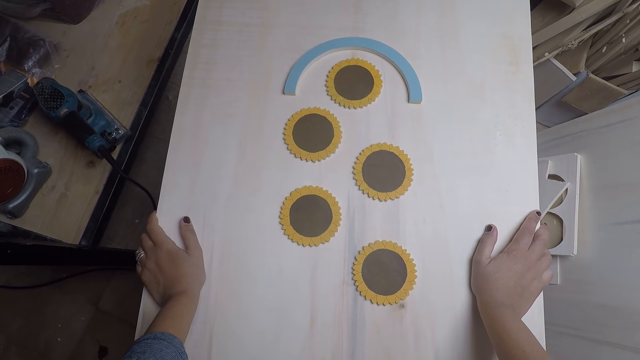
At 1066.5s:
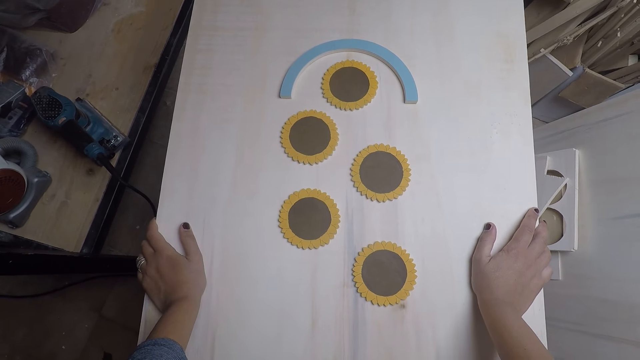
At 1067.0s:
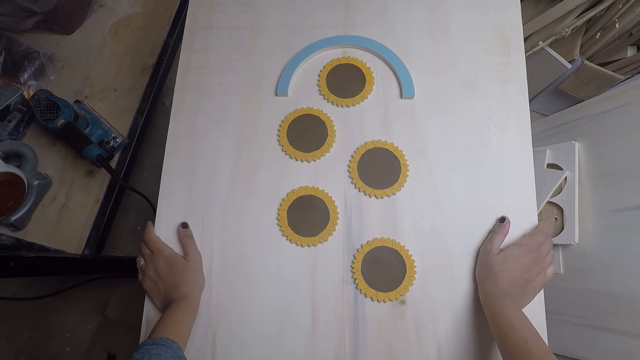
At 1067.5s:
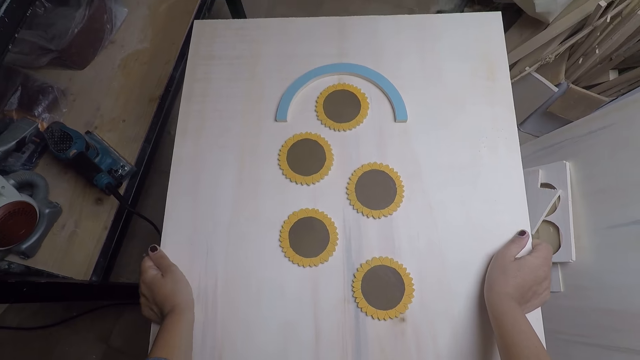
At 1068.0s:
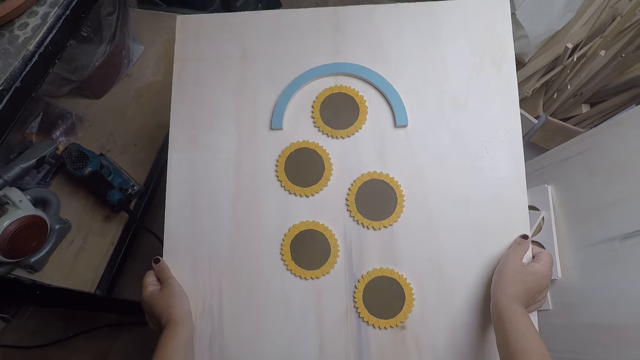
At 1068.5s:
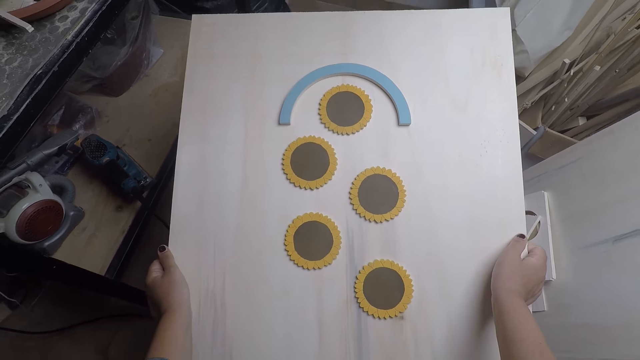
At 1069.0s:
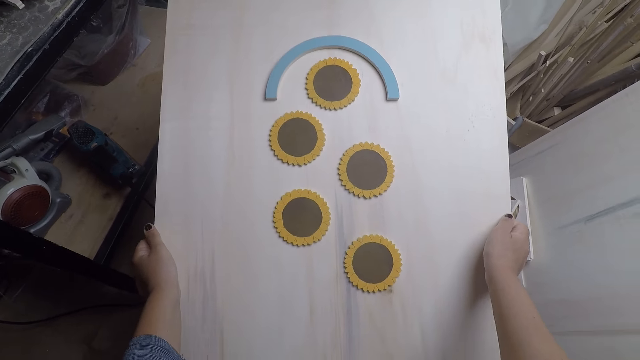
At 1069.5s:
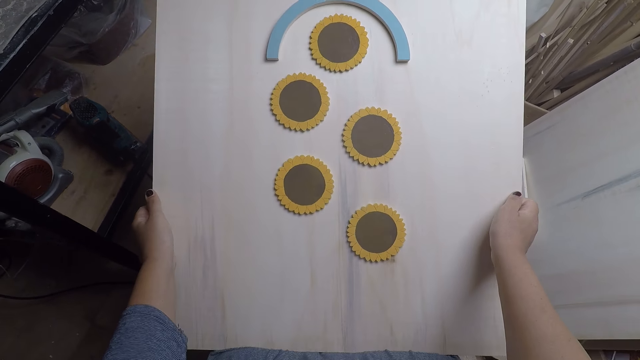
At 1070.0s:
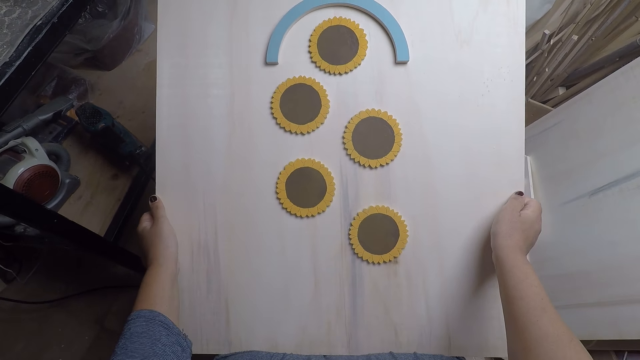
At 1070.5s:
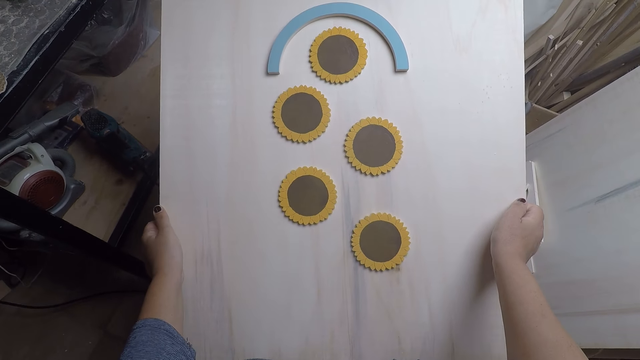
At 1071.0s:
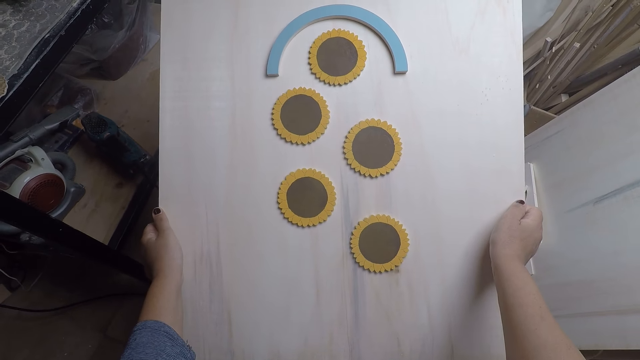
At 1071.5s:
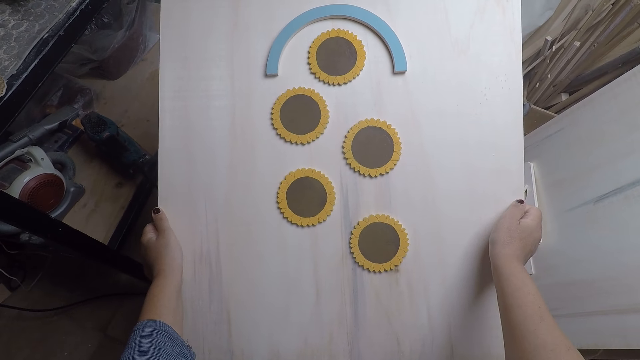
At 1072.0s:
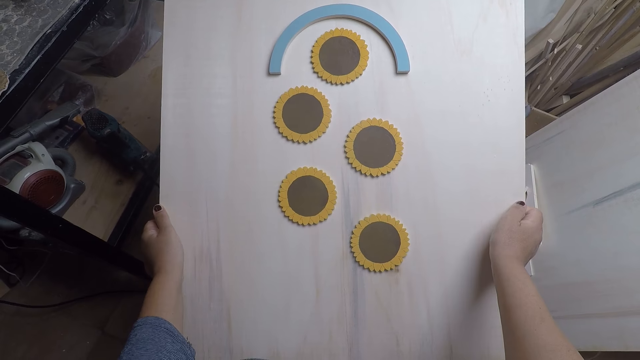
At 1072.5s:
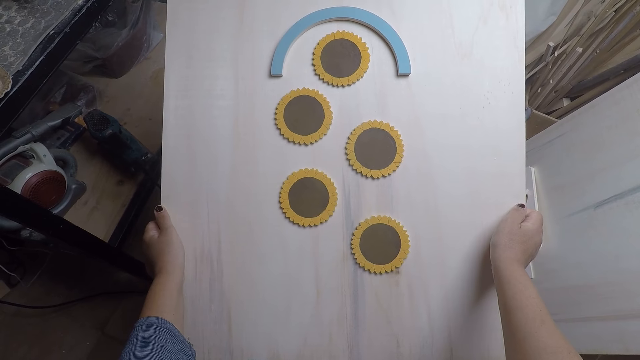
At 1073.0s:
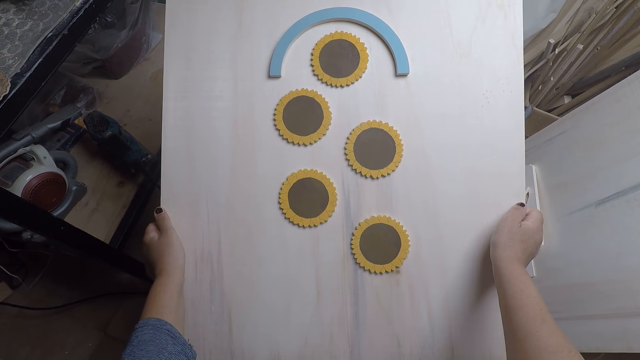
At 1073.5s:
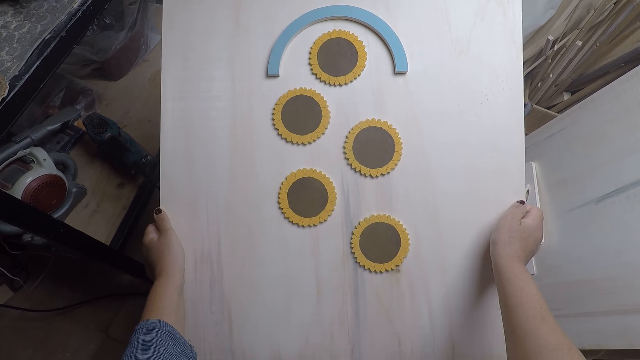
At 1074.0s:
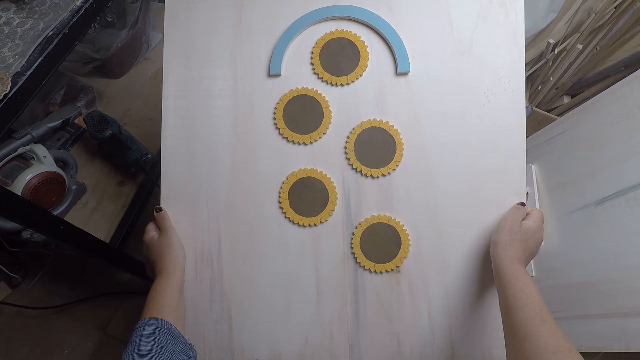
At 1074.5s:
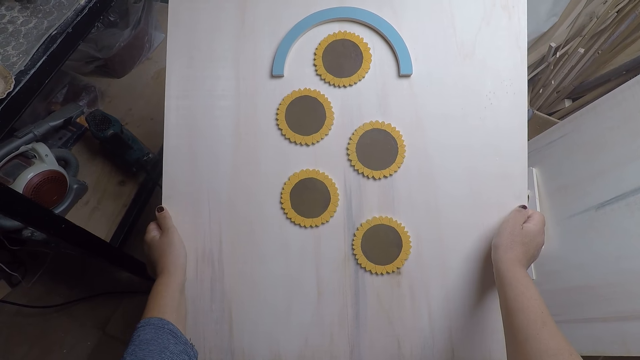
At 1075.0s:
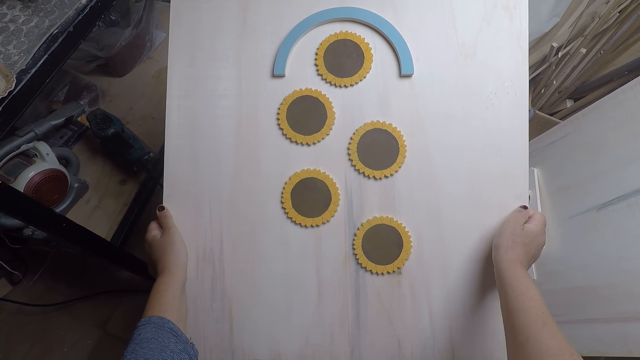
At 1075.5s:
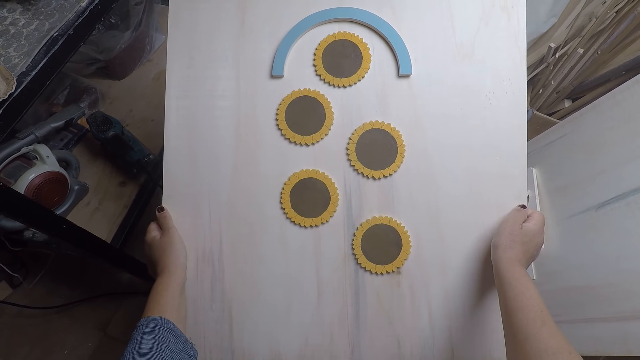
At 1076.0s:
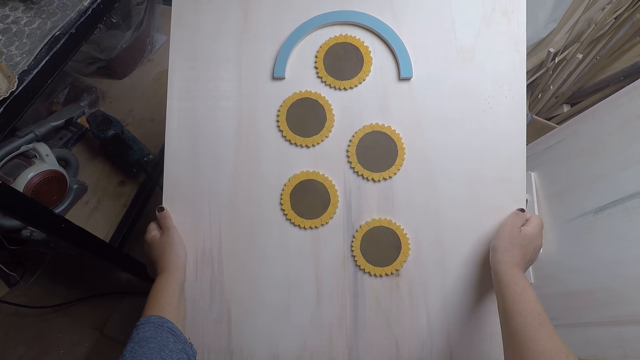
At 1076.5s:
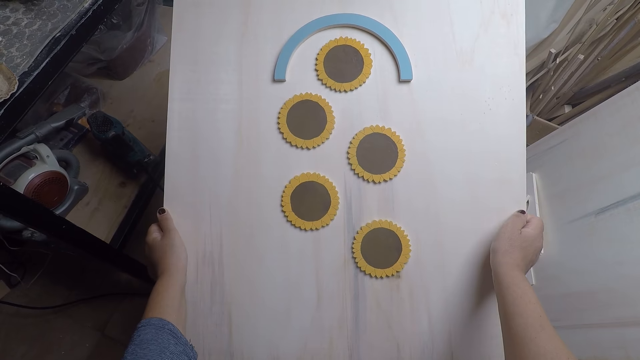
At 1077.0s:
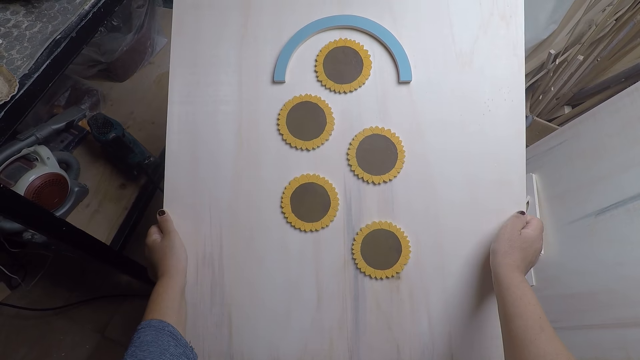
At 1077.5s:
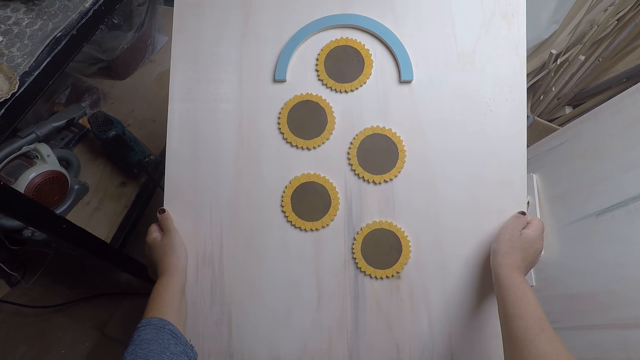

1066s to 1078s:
The camera wearer stares at the woodcrafts. They carry the plank with both hands. They pull the piece of wood. They stare at the woodcrafts.

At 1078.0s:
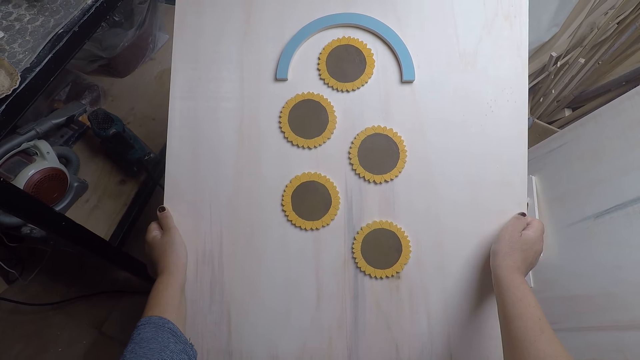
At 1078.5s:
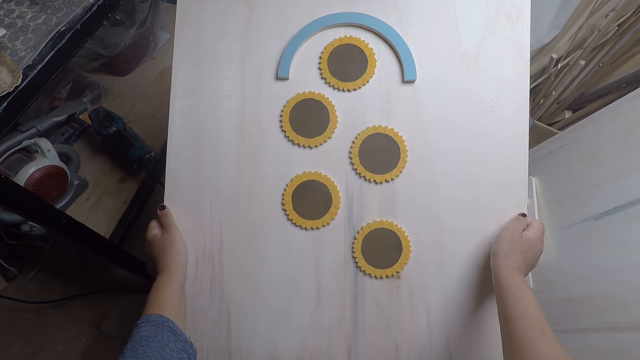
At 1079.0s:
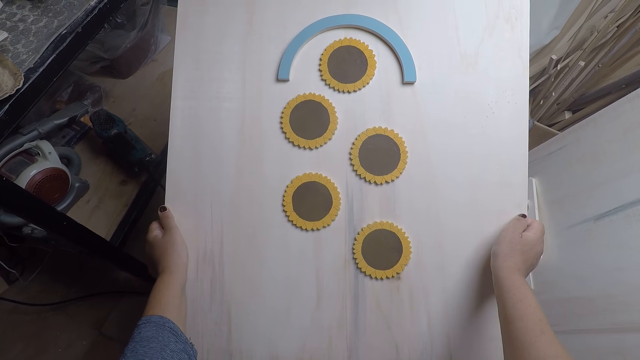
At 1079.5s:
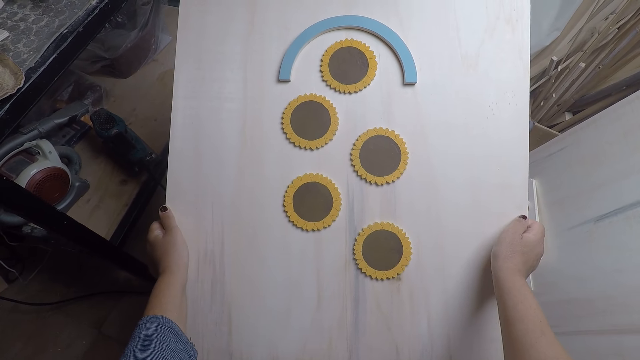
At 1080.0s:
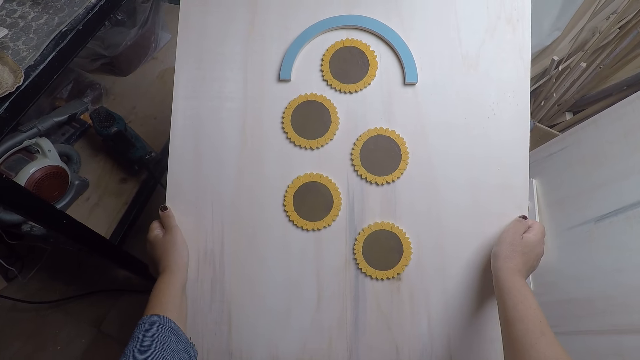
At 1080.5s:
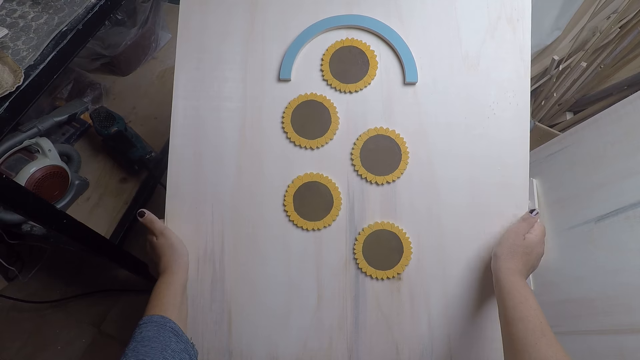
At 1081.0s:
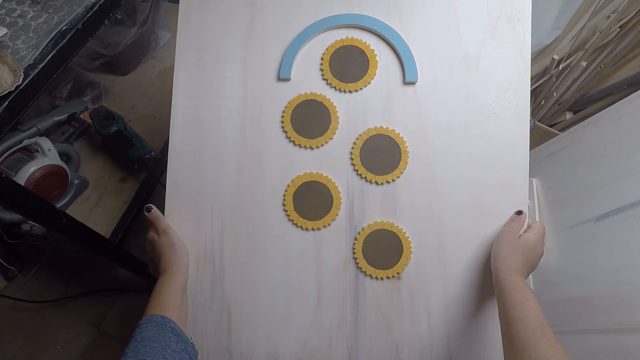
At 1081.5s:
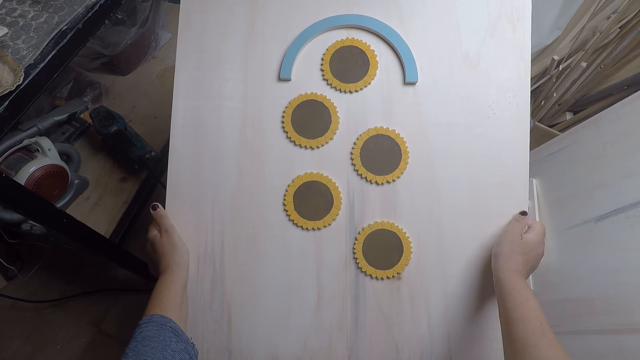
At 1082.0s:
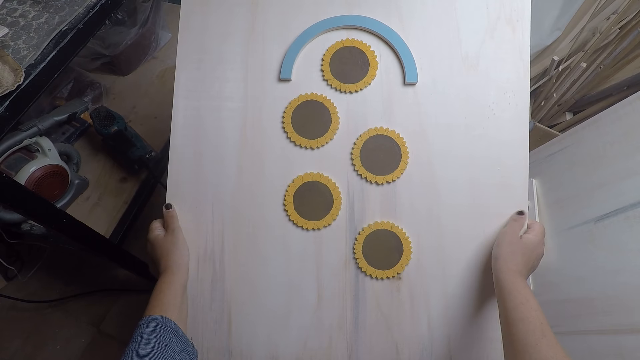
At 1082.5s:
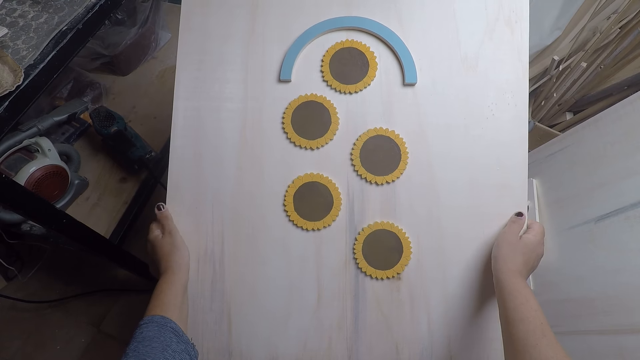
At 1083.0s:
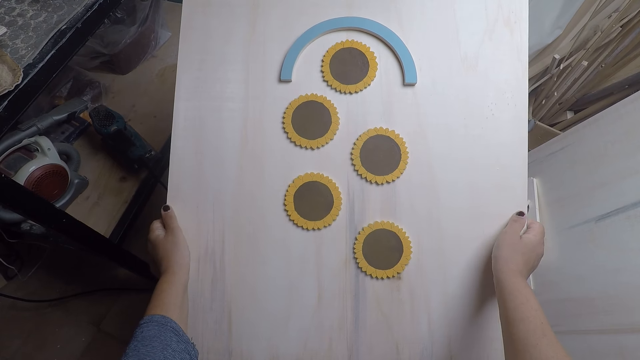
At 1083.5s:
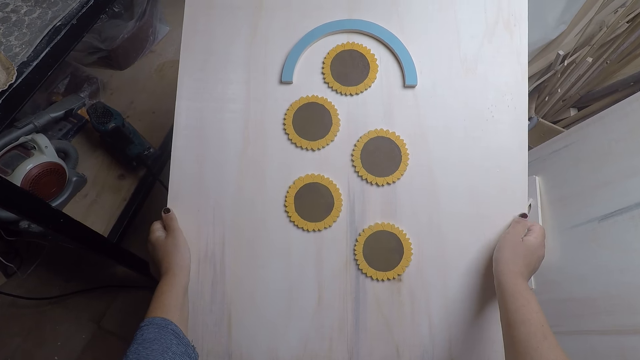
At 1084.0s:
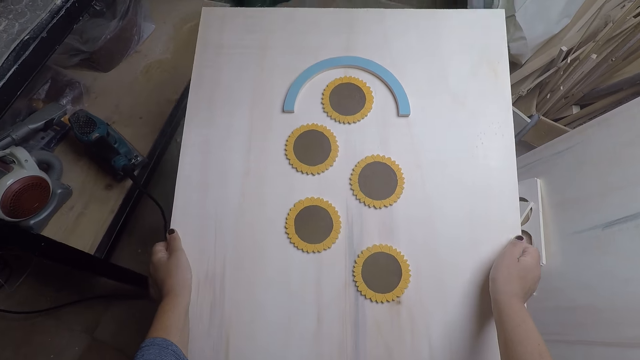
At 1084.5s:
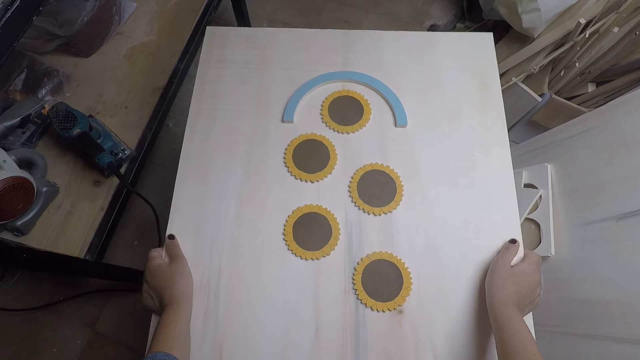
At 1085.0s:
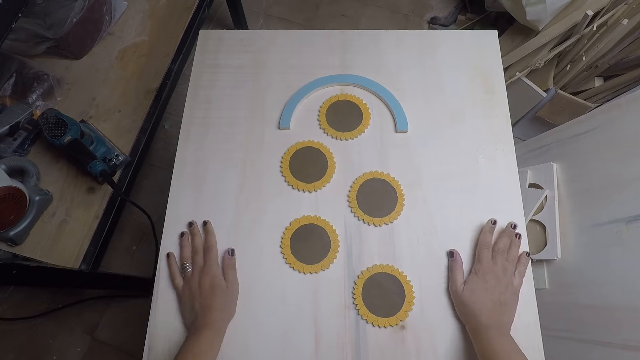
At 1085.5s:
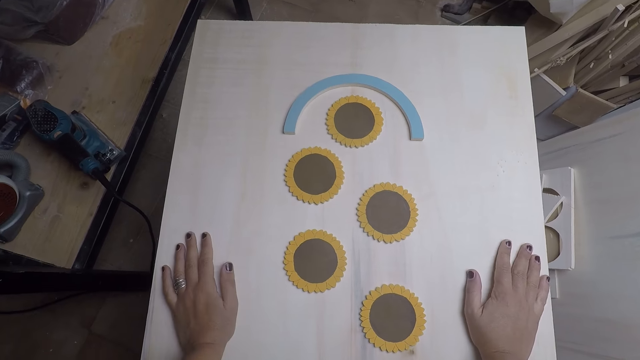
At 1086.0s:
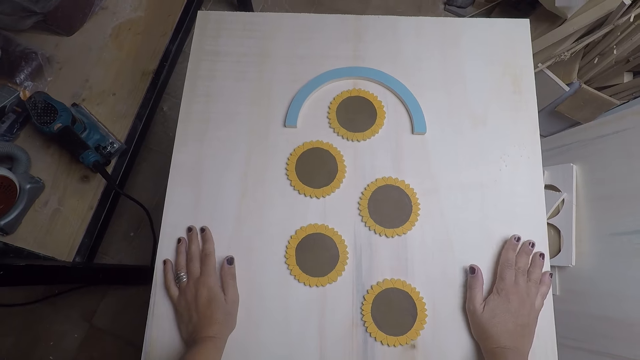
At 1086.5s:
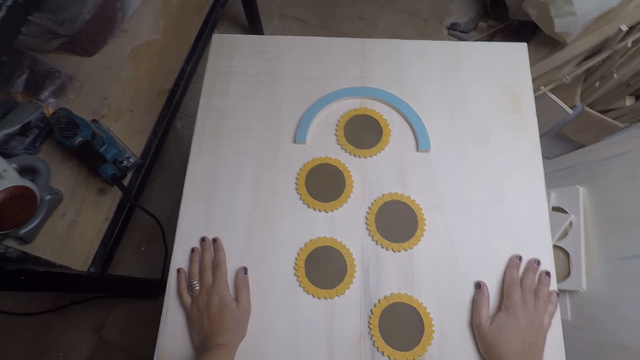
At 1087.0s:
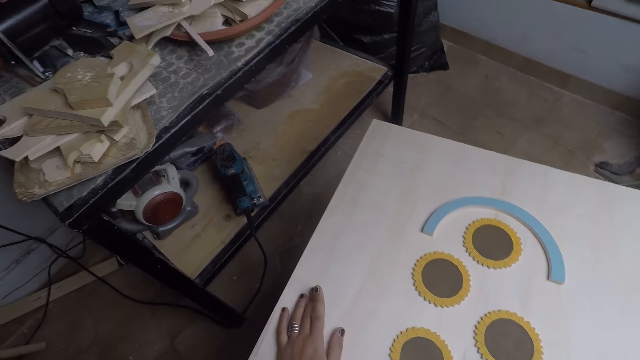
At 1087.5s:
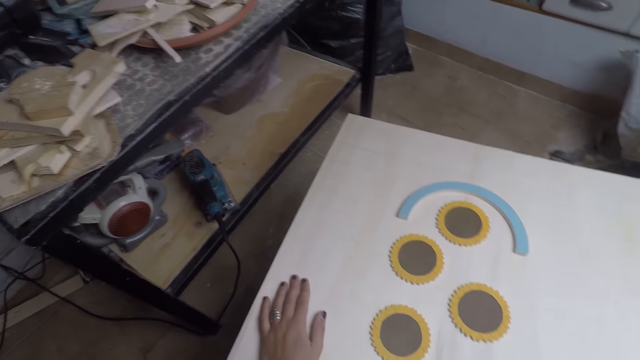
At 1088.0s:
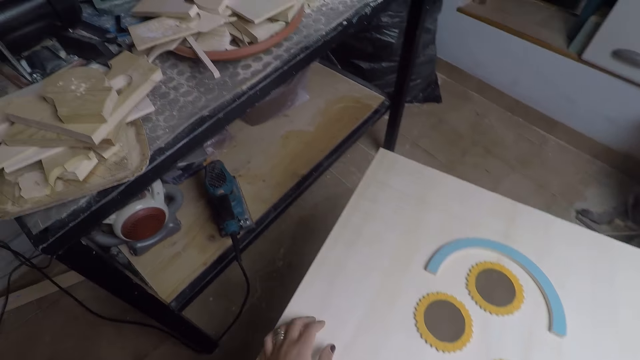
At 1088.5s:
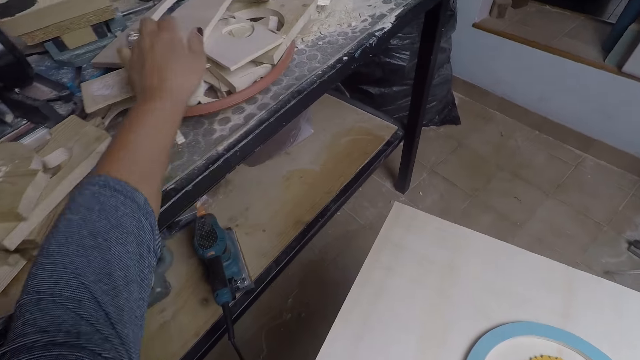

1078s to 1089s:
The camera wearer taps the plank with both hands. They pick up a piece of wood on the table.
